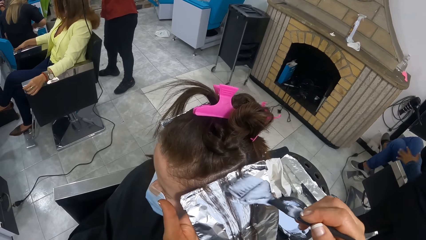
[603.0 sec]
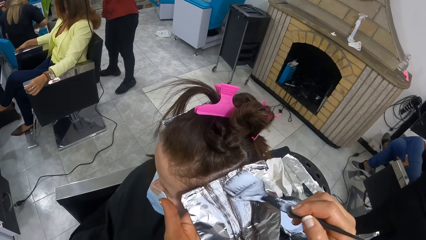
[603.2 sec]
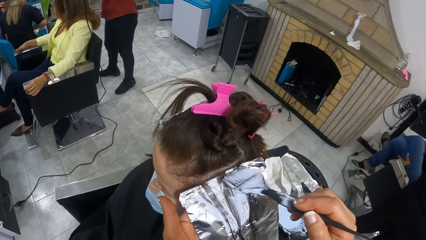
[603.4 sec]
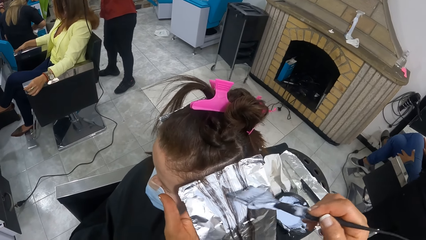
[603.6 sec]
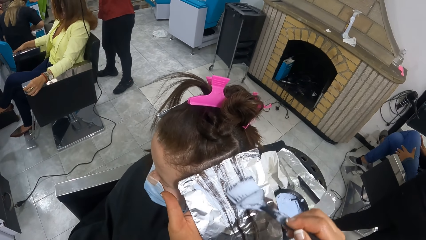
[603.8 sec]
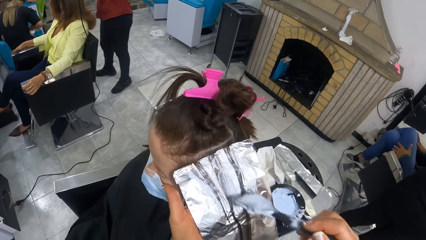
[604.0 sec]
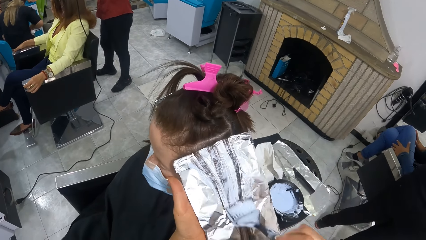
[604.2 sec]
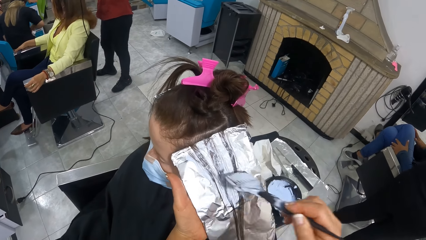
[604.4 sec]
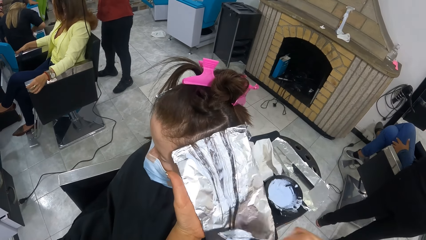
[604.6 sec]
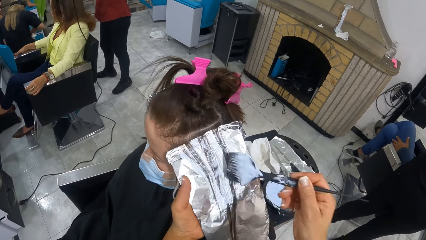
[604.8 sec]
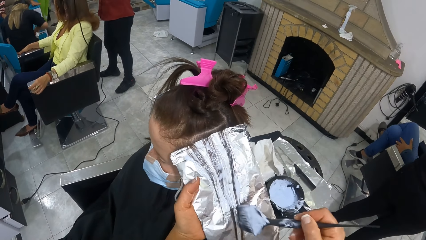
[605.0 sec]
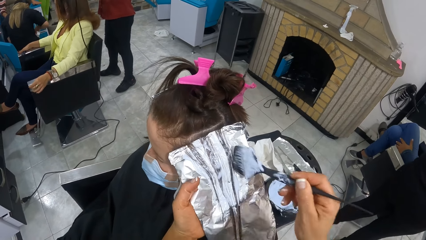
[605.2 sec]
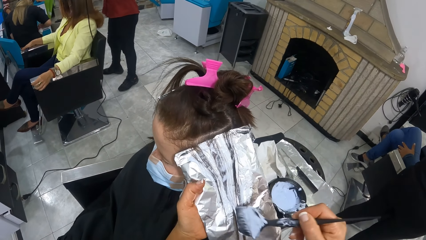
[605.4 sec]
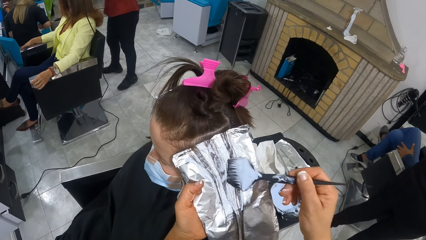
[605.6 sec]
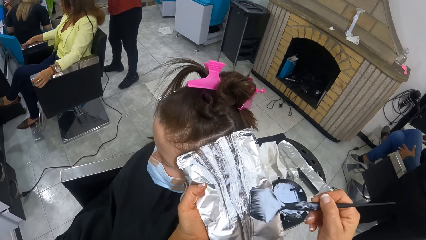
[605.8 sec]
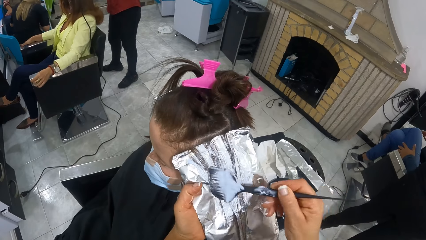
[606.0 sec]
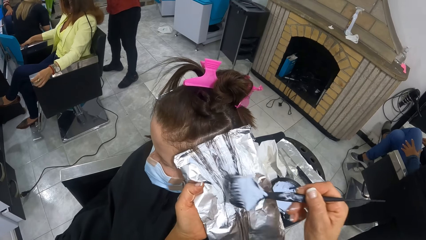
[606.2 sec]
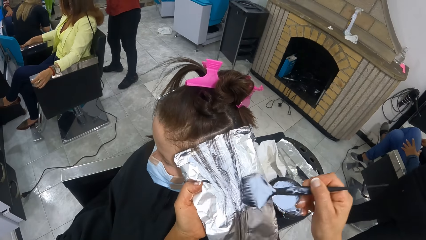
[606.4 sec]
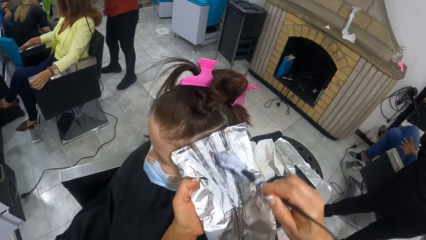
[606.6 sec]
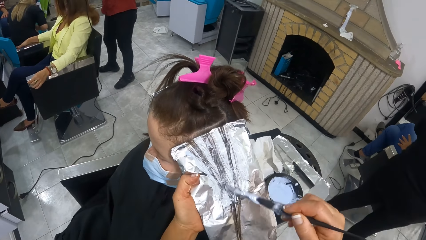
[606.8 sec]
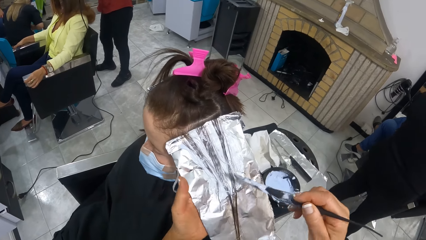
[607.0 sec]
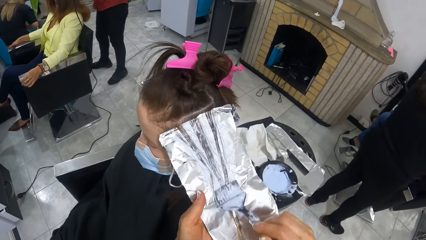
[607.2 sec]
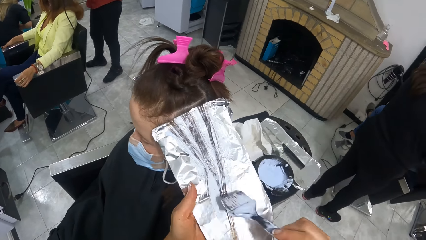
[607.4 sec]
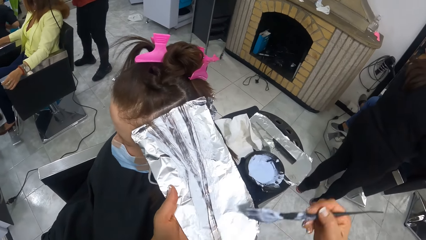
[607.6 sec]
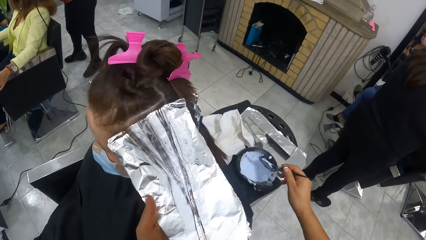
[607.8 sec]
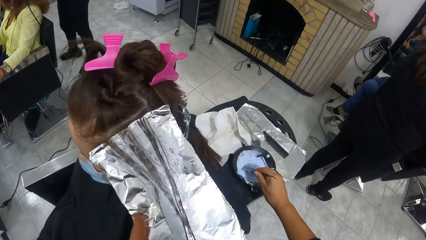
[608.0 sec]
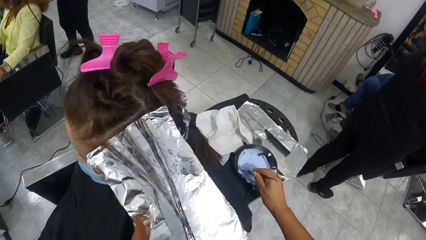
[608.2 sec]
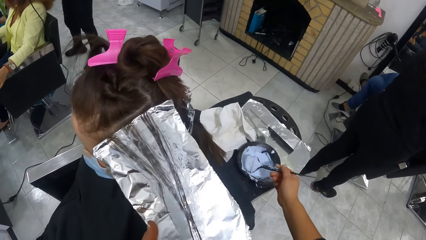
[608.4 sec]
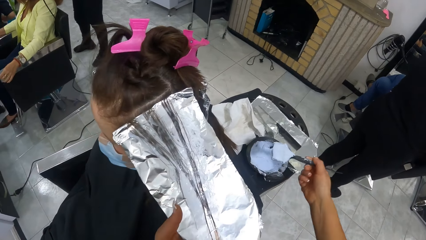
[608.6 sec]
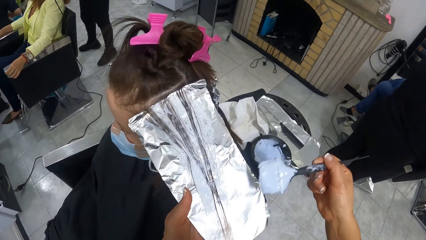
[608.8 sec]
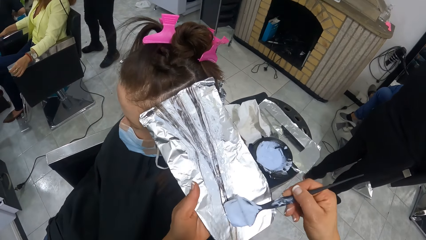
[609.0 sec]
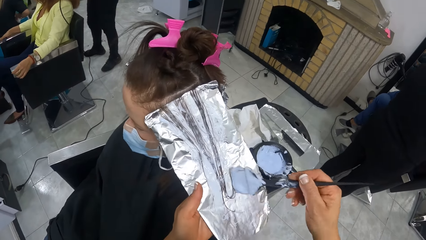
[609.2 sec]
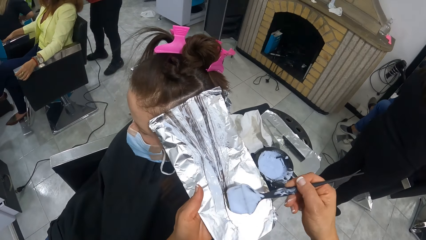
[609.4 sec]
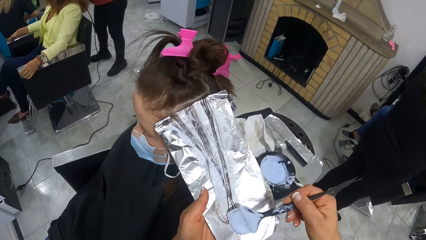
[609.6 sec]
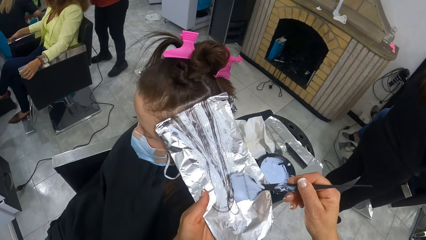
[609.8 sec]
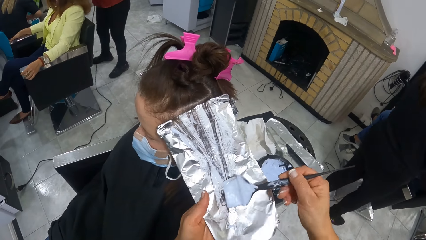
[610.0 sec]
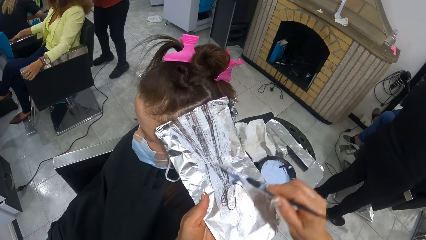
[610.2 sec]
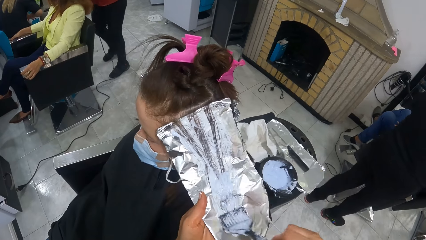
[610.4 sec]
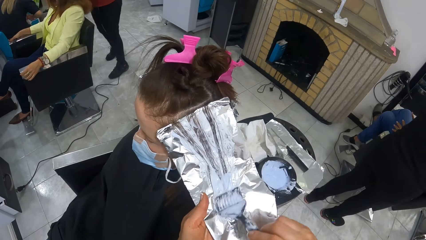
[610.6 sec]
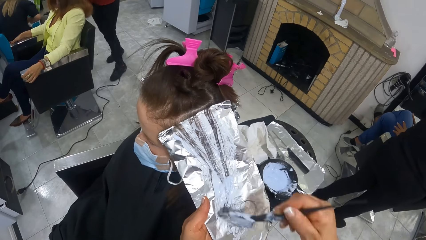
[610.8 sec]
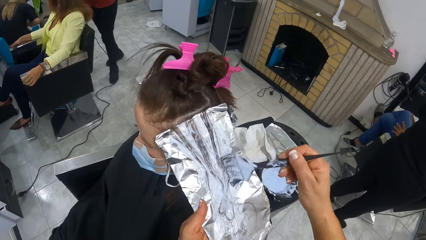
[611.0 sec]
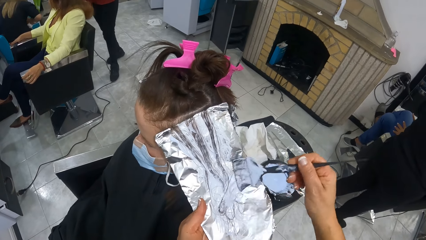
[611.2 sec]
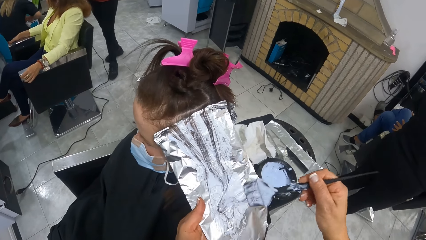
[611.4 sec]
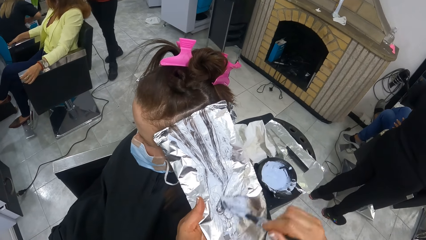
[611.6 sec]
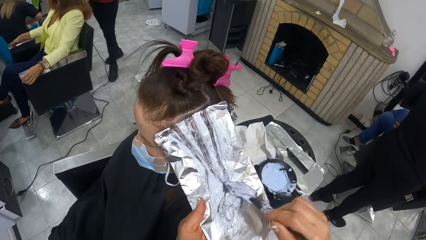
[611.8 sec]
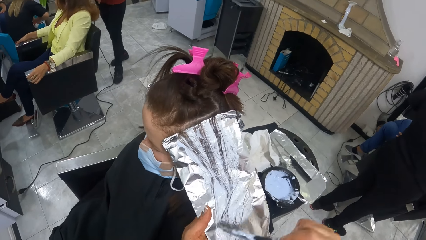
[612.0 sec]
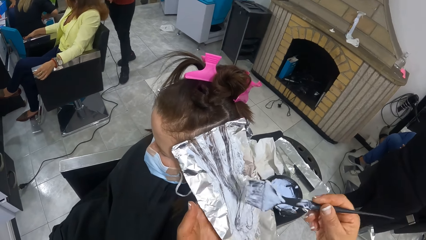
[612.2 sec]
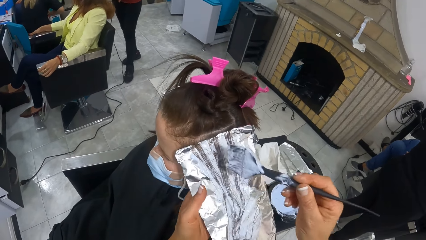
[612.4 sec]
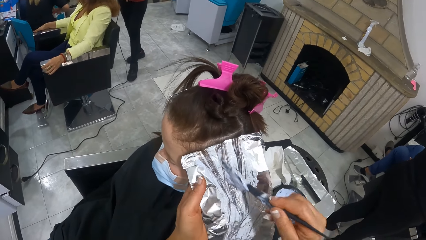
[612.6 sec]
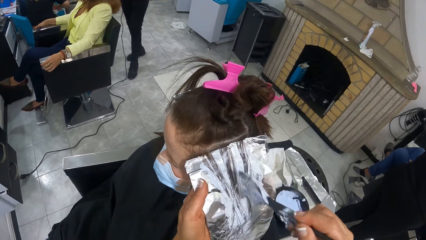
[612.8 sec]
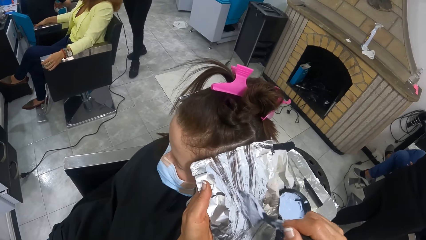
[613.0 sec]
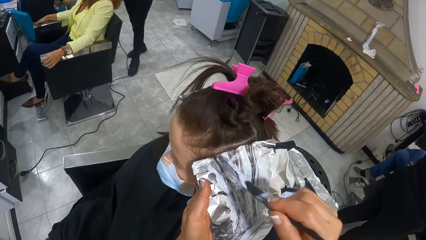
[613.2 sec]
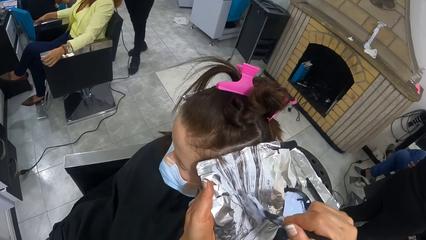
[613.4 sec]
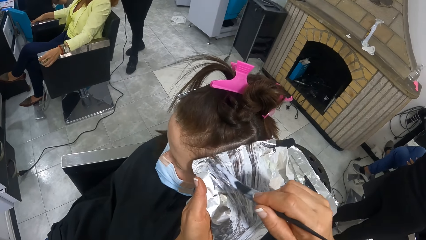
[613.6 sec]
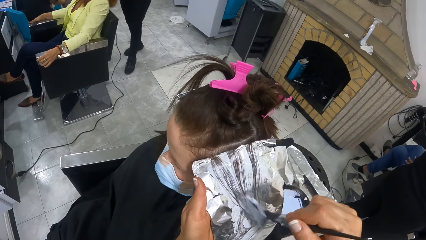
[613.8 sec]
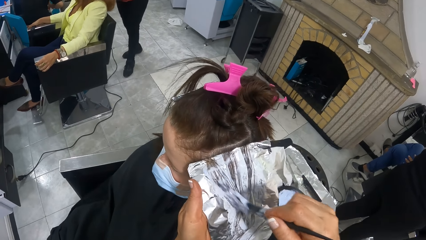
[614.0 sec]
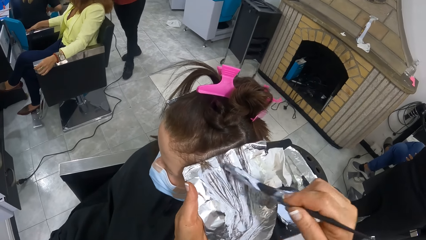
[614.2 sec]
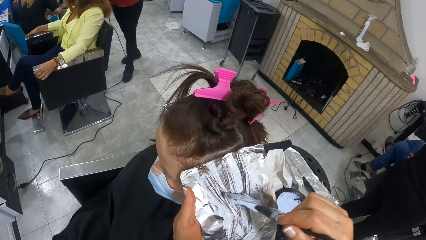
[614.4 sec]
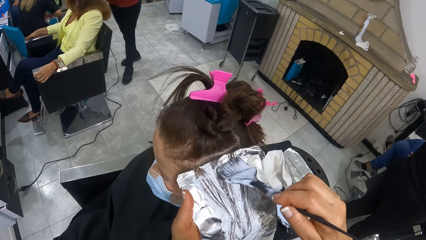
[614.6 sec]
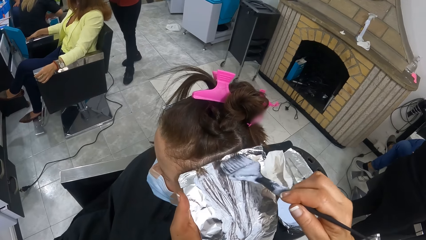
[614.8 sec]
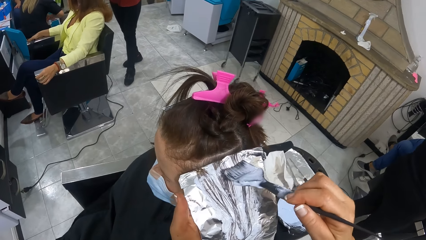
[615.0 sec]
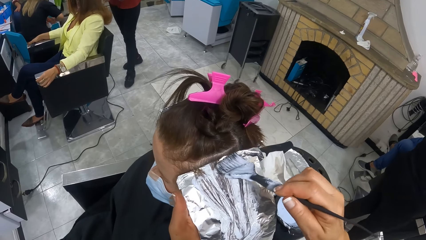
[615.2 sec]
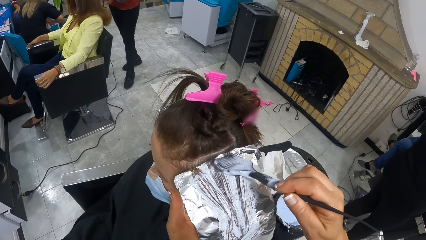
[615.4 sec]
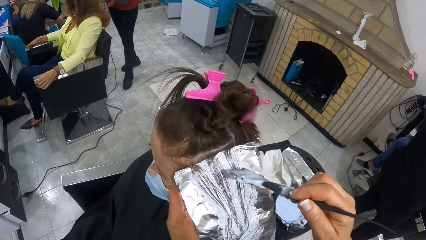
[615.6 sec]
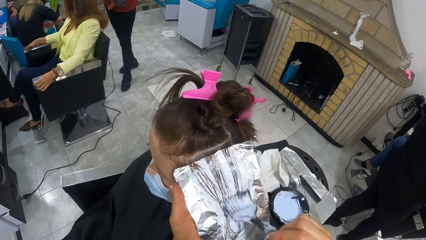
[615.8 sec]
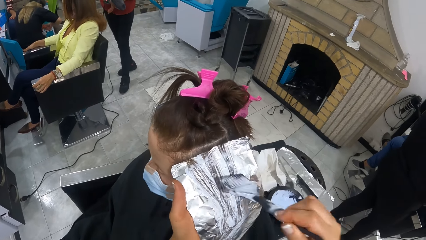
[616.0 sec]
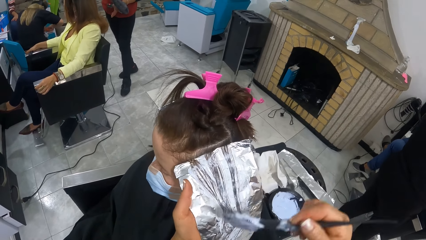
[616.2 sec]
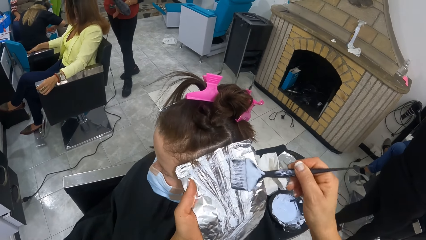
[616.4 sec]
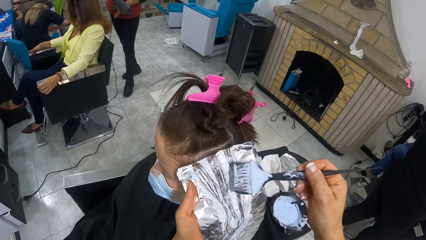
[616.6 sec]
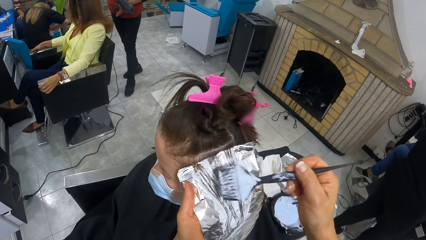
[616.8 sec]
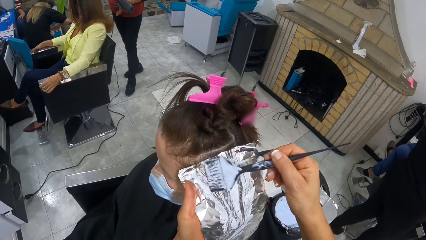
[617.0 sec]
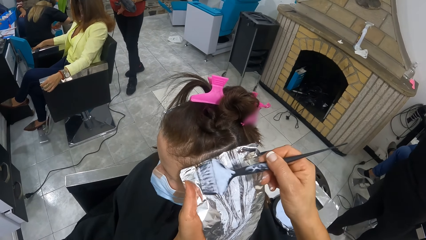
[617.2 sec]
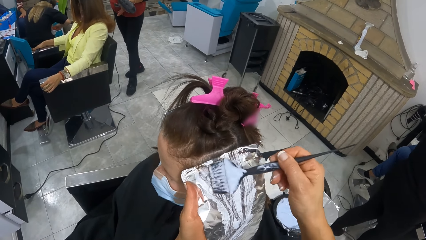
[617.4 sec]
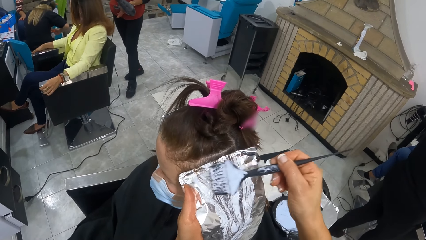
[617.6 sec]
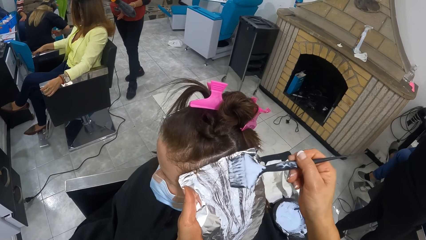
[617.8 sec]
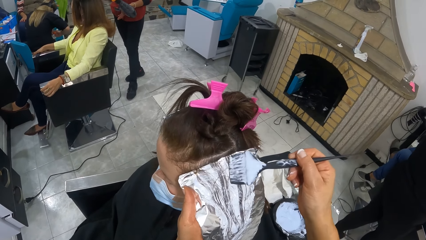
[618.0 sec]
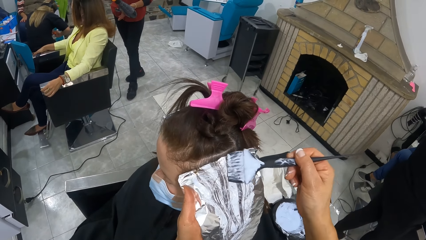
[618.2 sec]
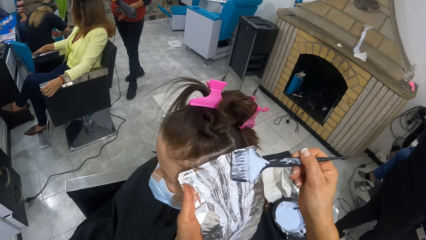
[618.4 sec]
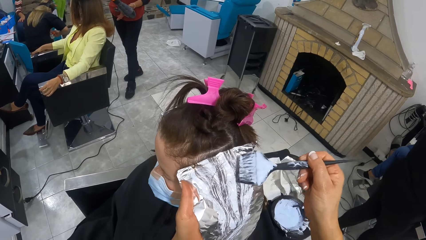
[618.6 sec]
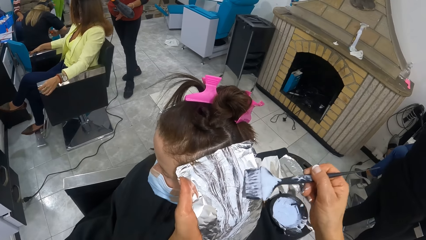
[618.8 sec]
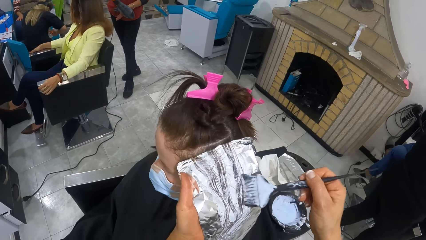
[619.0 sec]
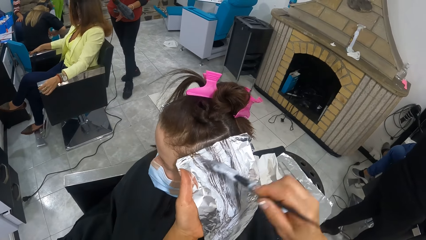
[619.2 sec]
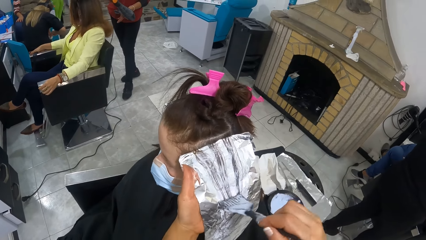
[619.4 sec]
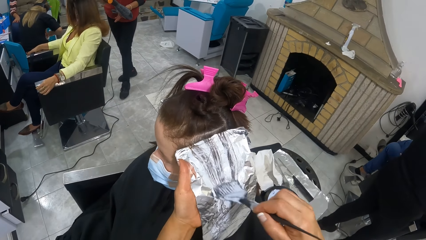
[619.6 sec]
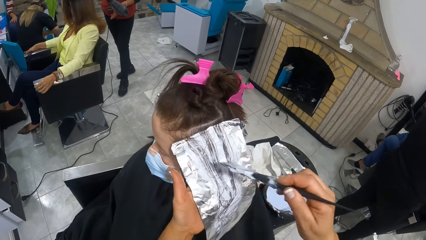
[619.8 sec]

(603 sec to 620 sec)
The camera wearer dips the relaxer comb into a relaxer container on the table with her right hand. She applies the relaxer on the woman's hair with the relaxer comb in her right hand.
